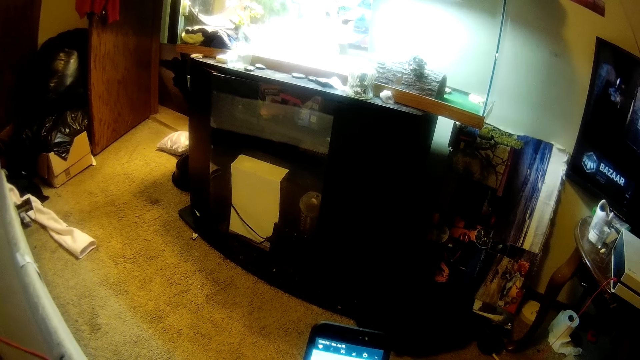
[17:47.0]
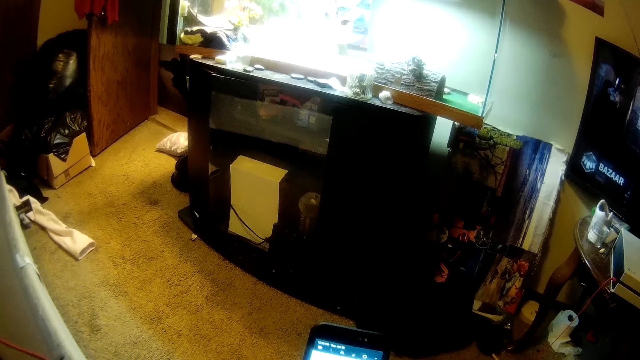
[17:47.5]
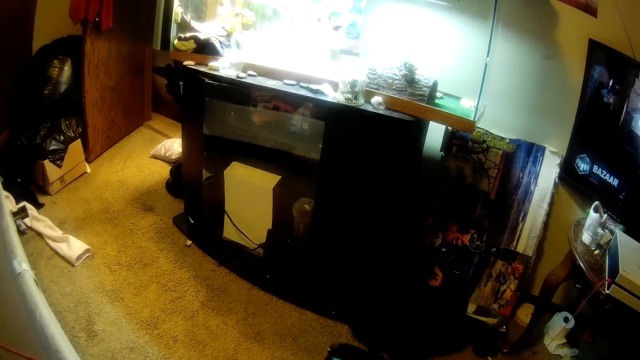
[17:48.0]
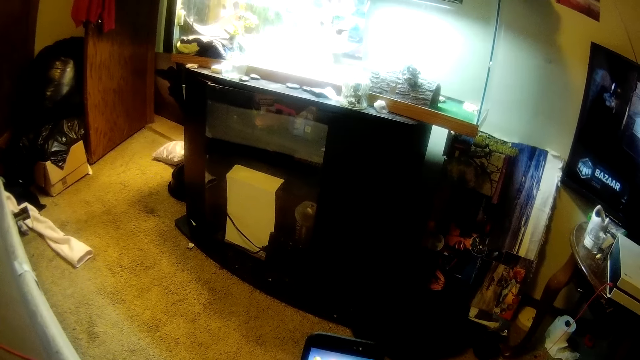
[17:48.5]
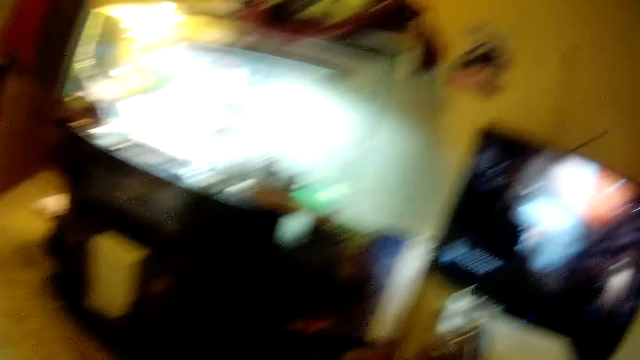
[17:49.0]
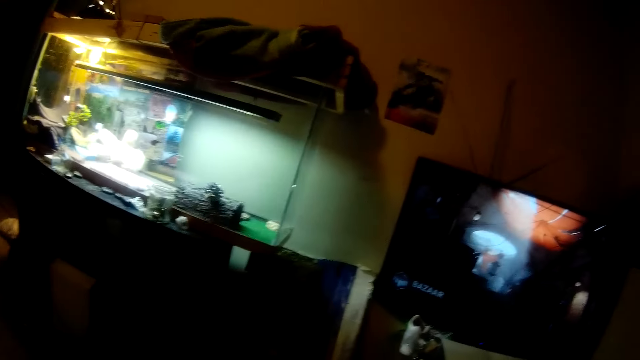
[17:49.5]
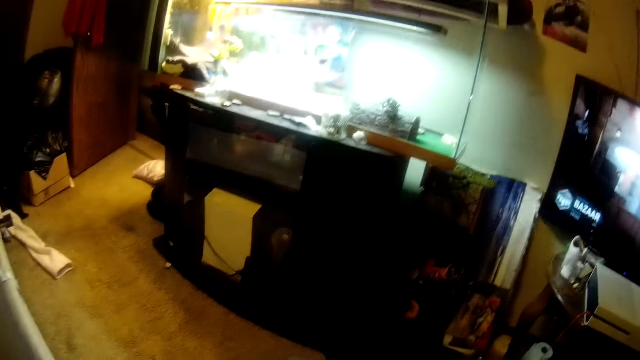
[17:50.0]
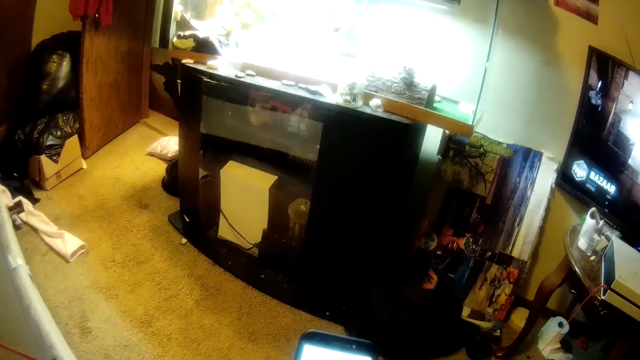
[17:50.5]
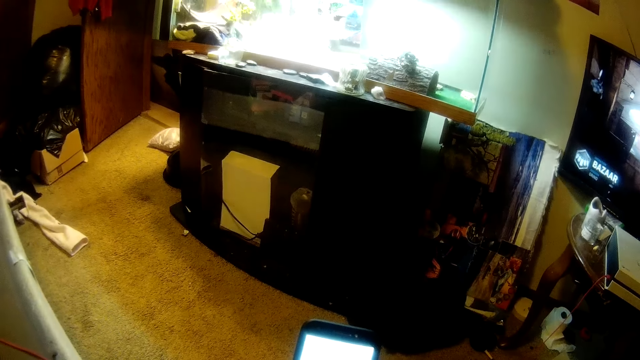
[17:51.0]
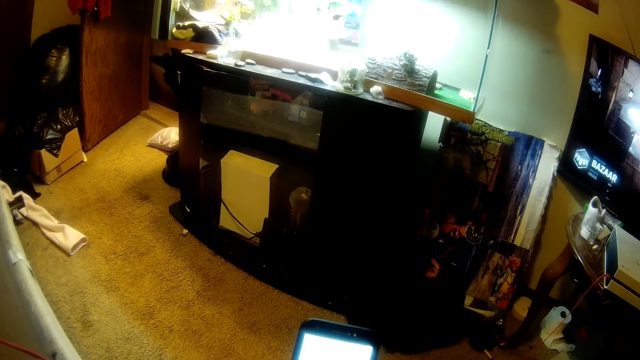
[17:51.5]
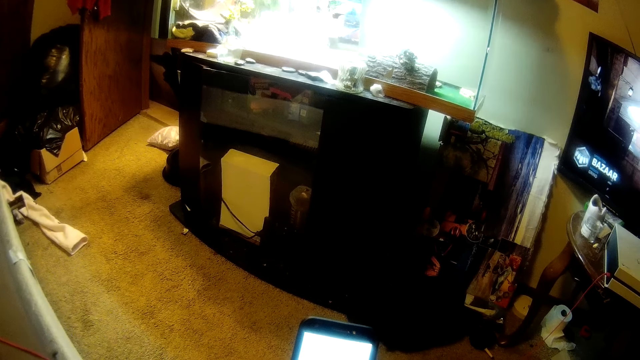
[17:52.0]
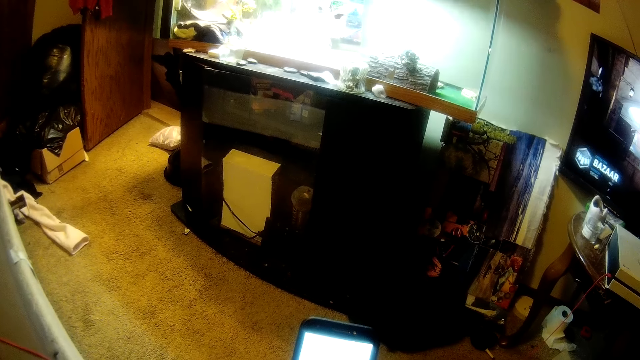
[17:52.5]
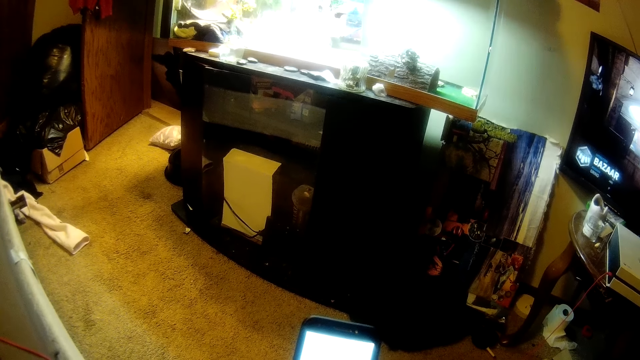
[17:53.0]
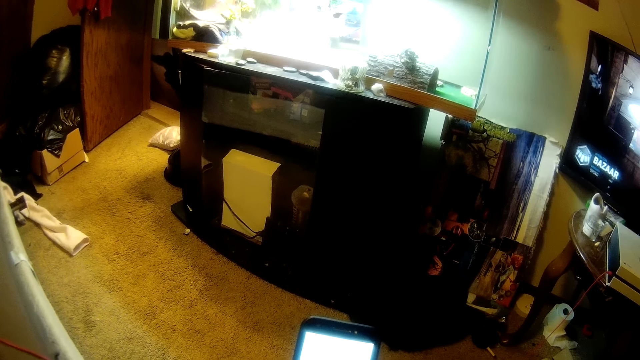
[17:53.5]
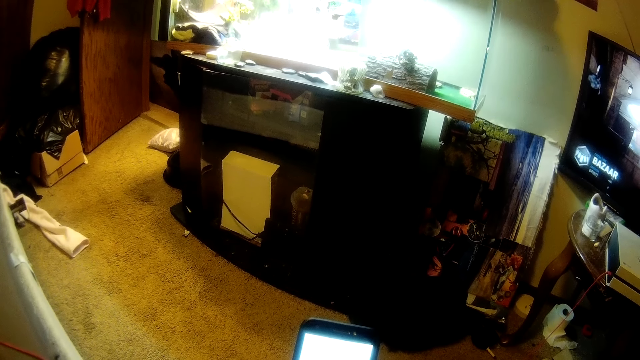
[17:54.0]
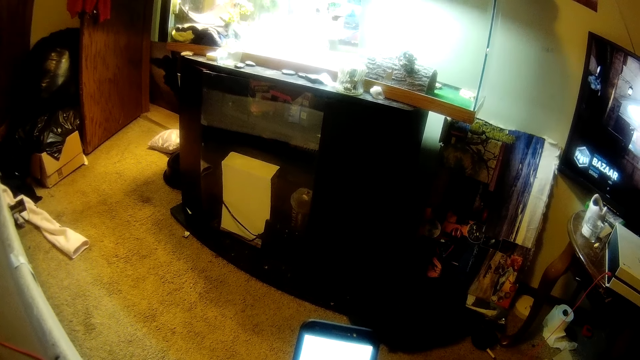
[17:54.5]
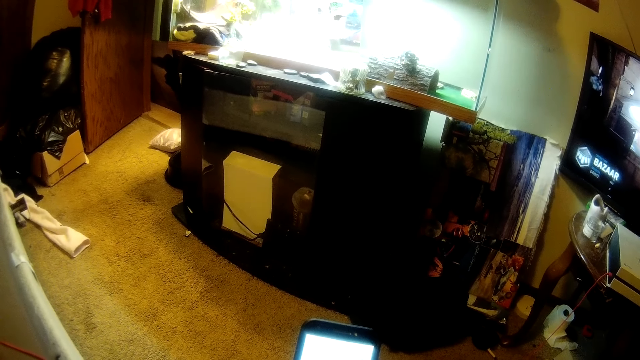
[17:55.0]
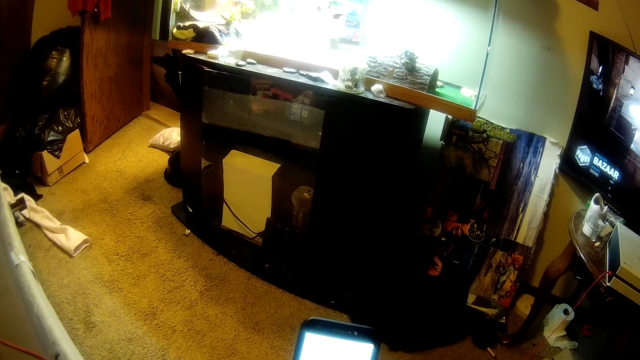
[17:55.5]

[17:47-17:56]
The camera wearer turns the head right. They stare at the television. They move the head down. They touch the mobile phone.

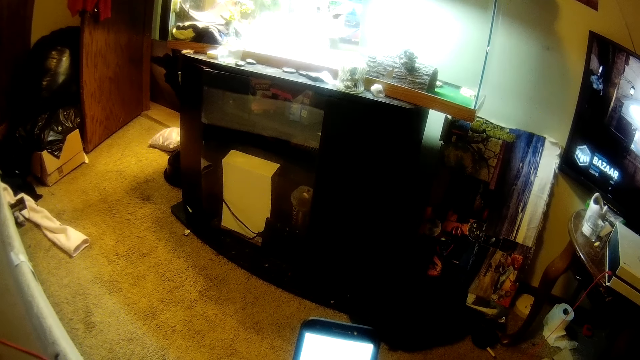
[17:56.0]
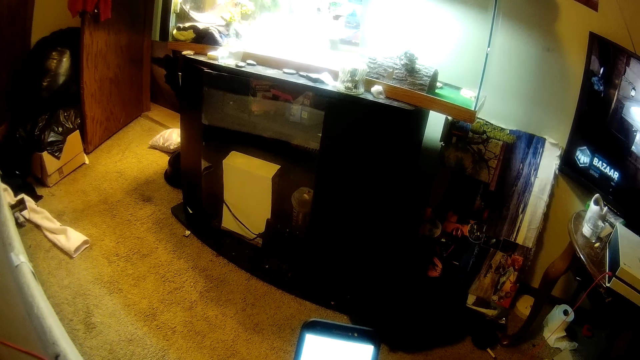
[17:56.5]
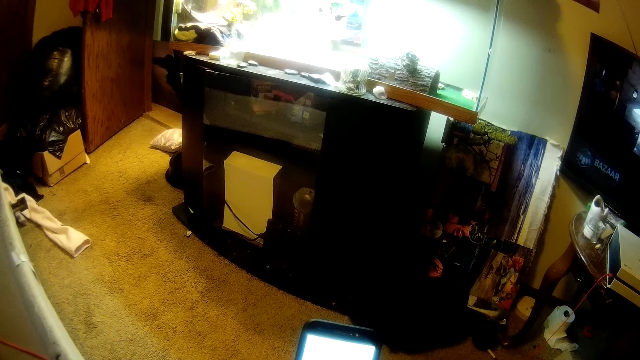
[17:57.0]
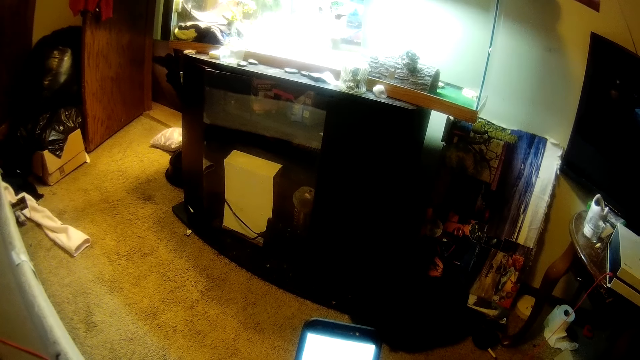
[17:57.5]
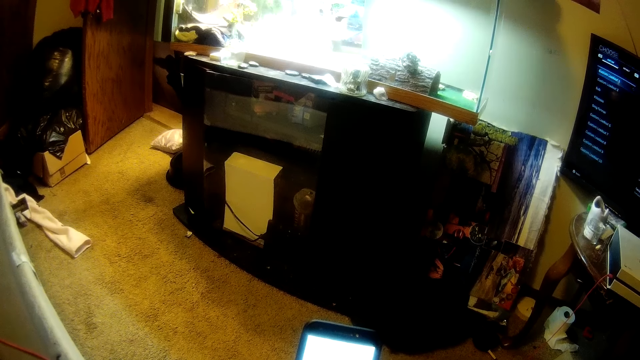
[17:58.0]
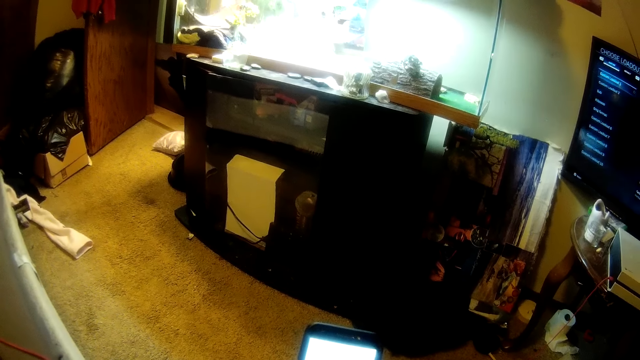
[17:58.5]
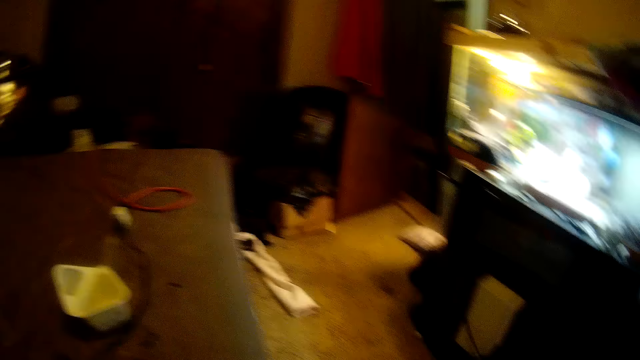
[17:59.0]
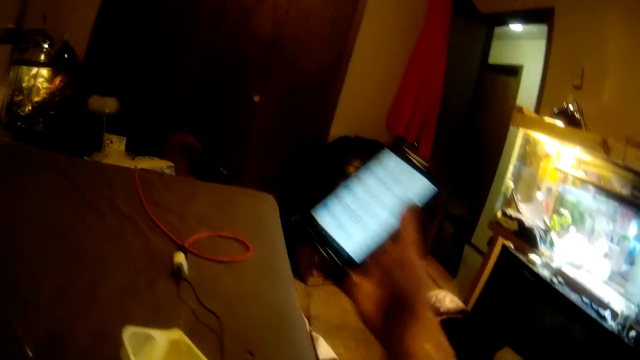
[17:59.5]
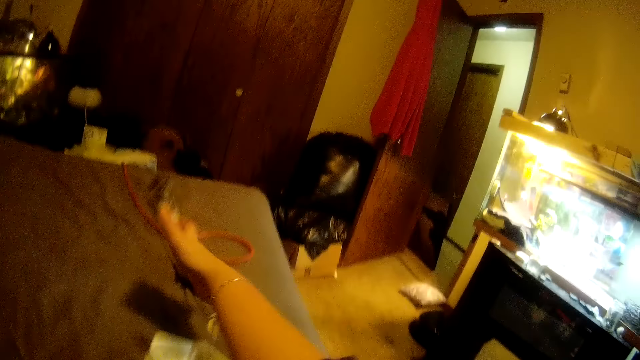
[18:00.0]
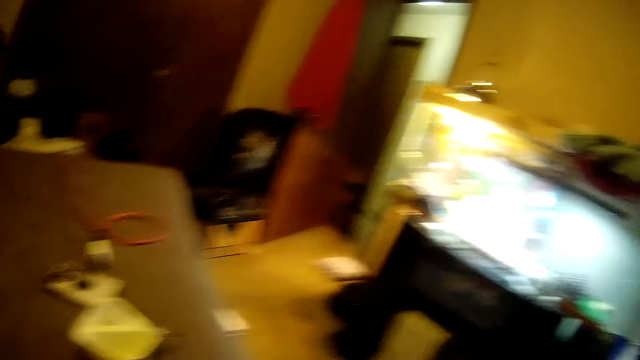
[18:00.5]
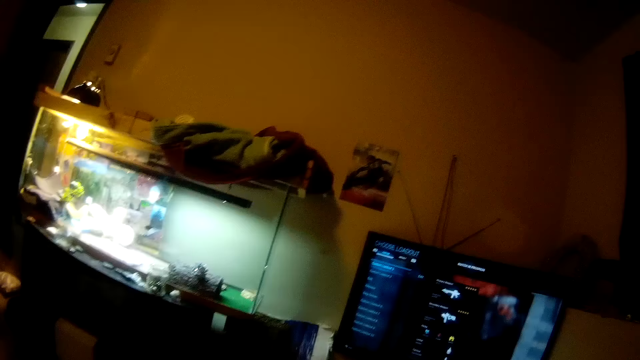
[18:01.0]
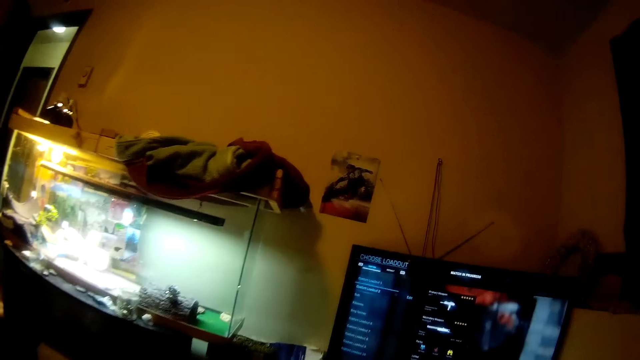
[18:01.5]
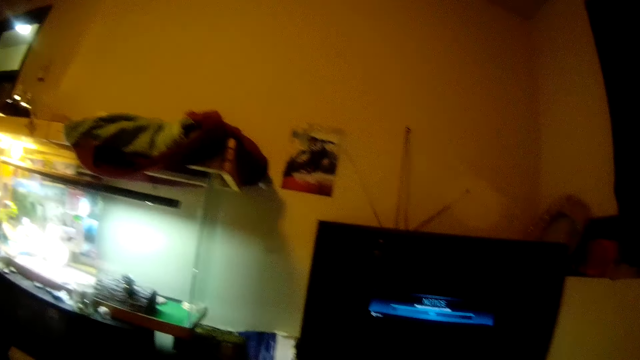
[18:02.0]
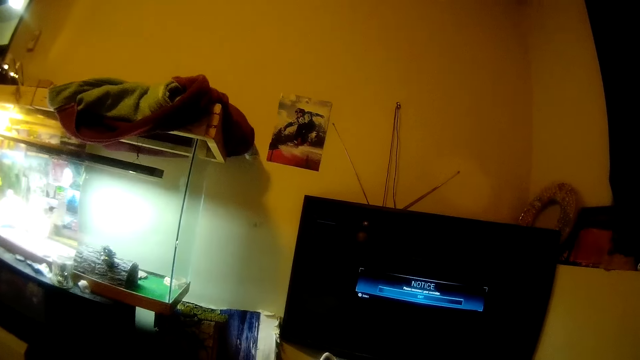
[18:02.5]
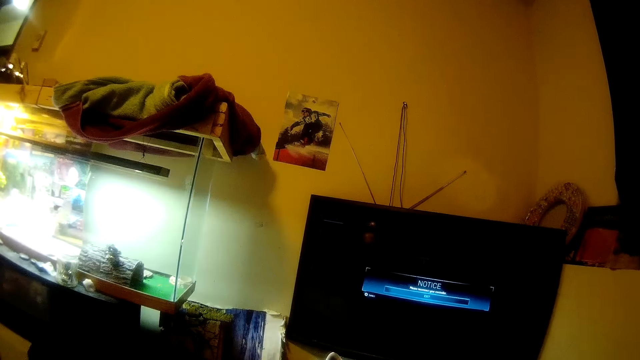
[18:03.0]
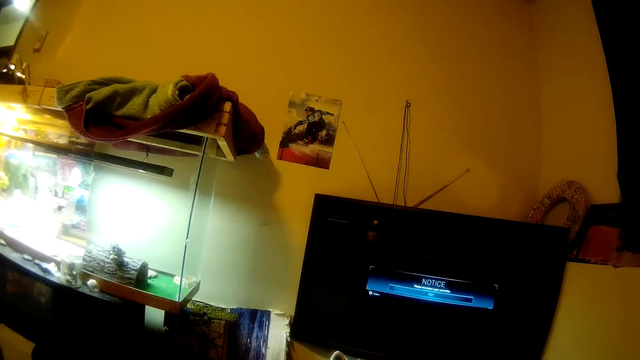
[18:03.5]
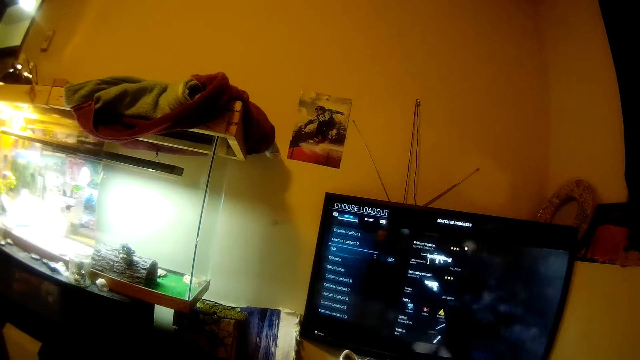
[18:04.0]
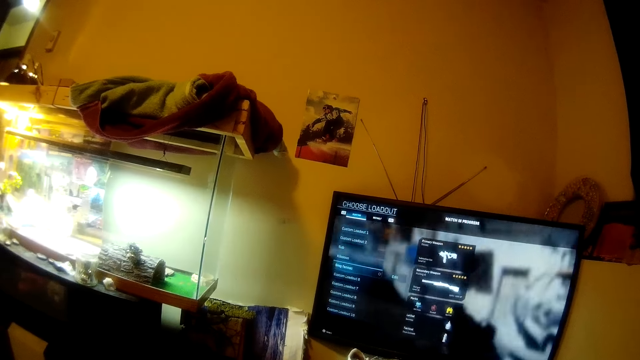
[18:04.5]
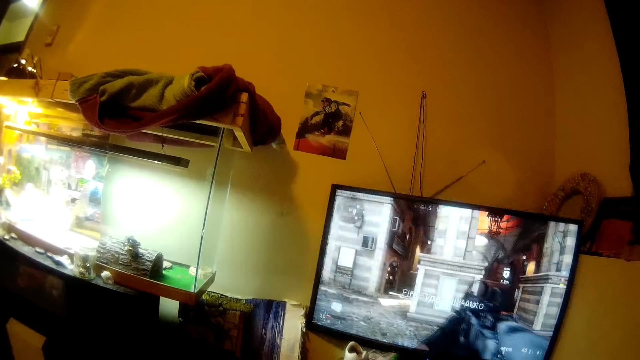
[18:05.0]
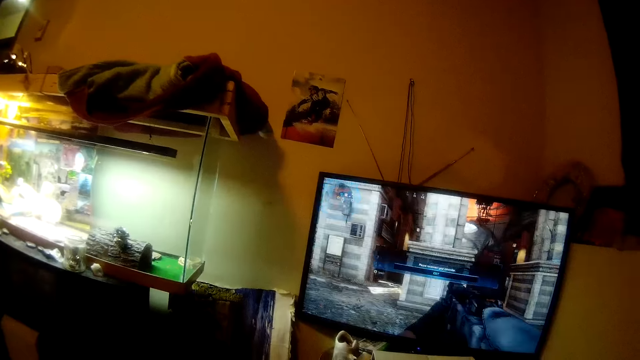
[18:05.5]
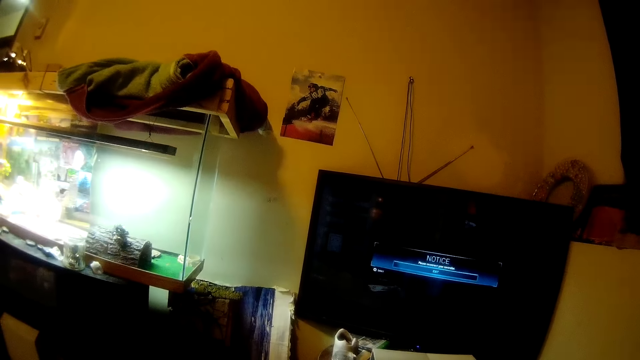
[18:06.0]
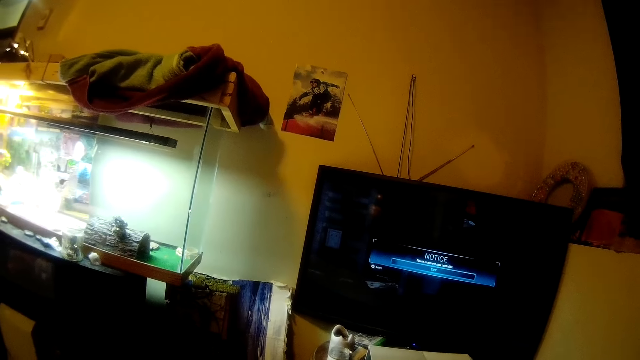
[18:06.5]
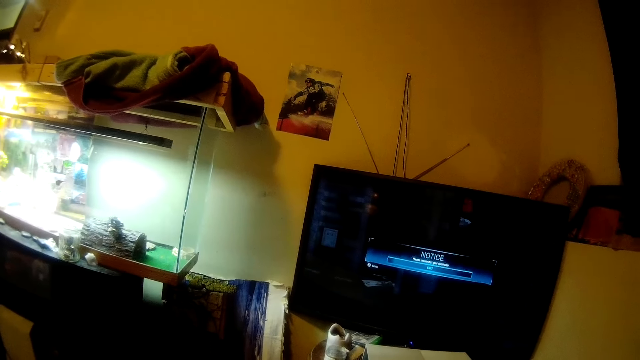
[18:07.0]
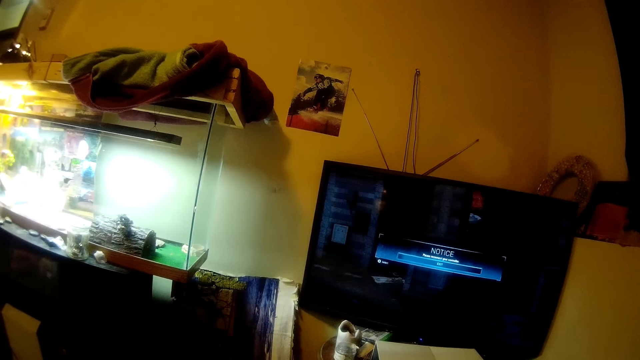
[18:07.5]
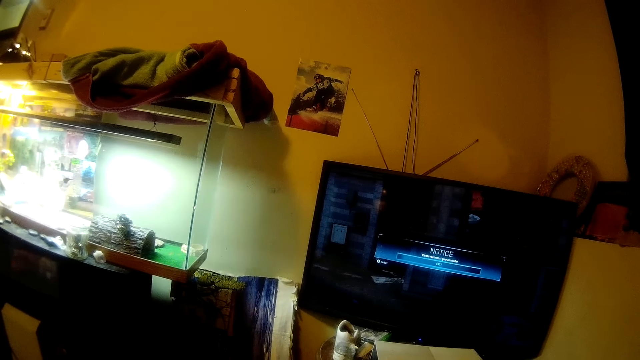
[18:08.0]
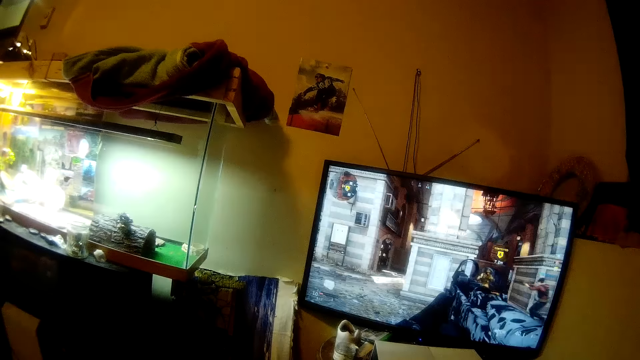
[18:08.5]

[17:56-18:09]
The camera wearer turns the head left. They swing a hand. They drop the mobile phone on the bed. They swing a hand. They turn the head right. They stare at the television. They play a video game.
